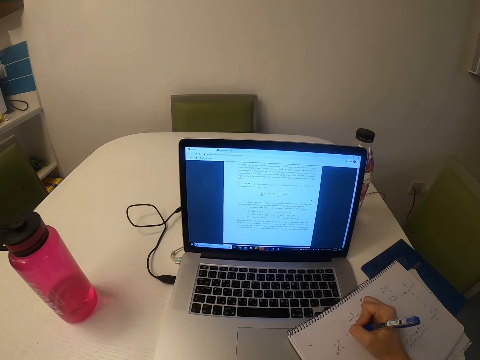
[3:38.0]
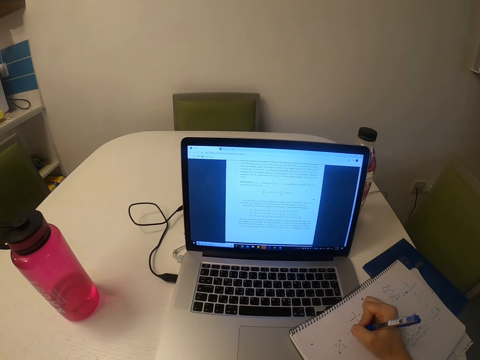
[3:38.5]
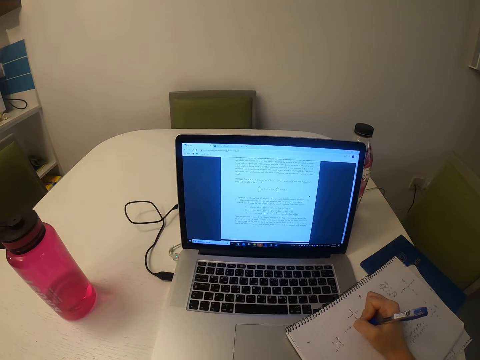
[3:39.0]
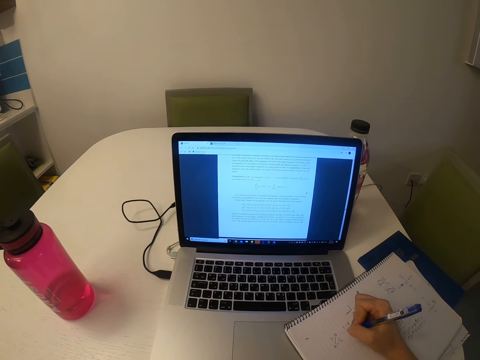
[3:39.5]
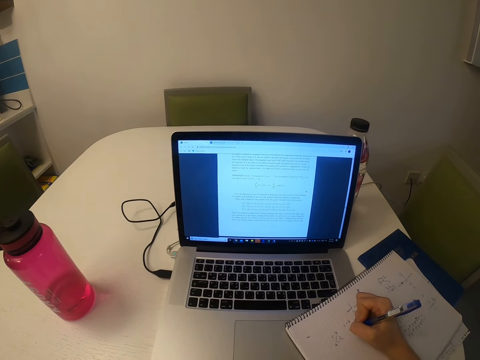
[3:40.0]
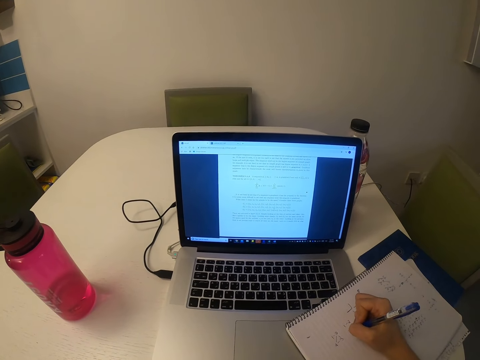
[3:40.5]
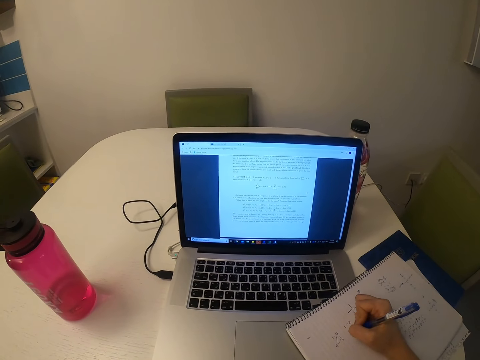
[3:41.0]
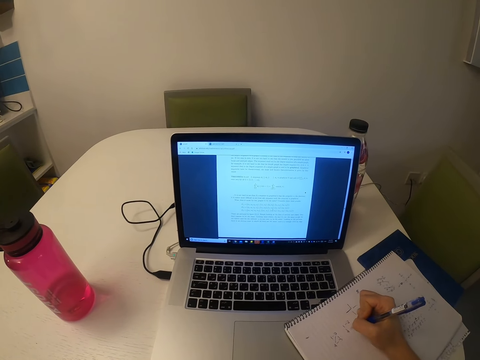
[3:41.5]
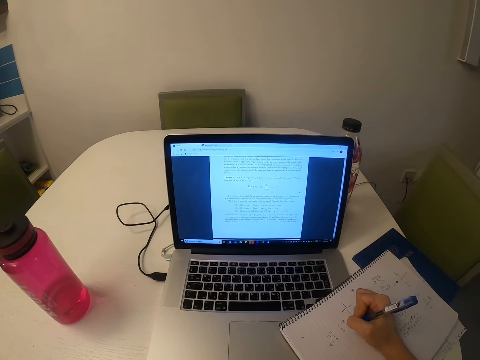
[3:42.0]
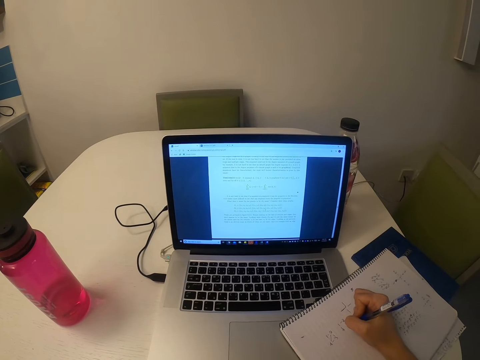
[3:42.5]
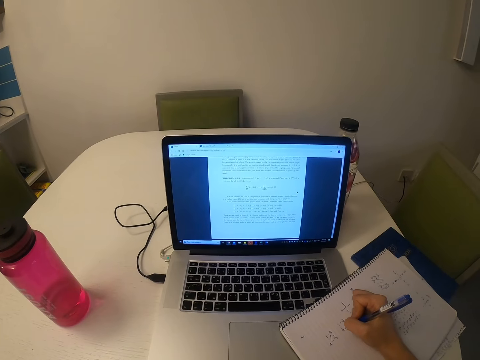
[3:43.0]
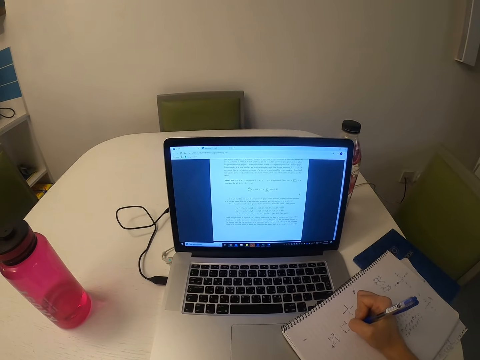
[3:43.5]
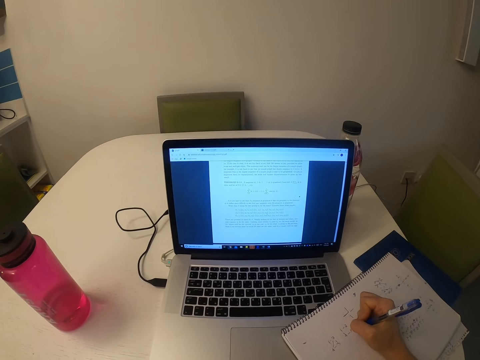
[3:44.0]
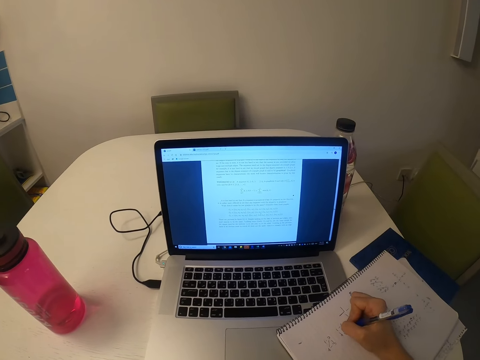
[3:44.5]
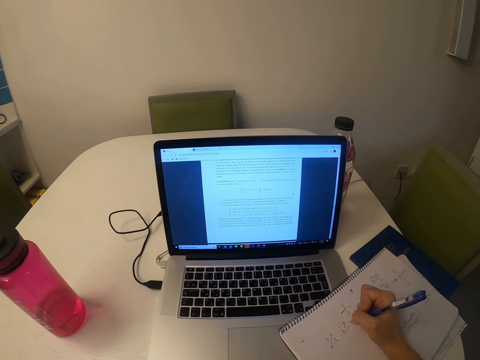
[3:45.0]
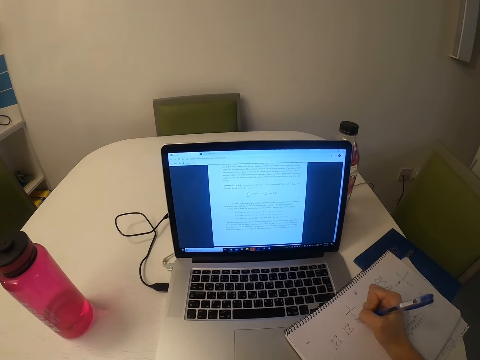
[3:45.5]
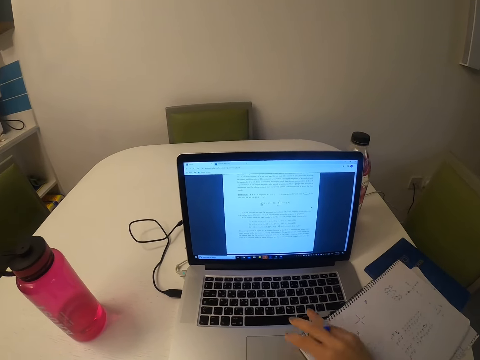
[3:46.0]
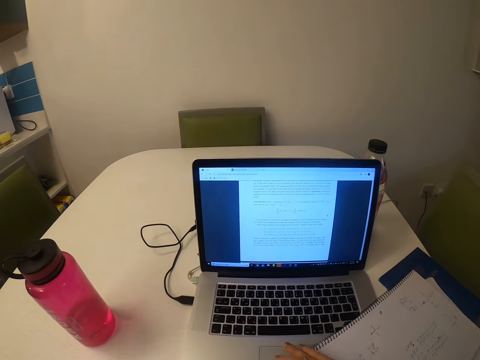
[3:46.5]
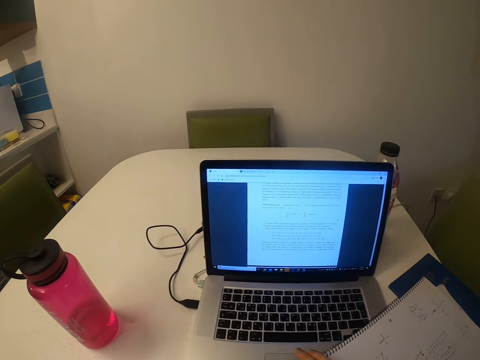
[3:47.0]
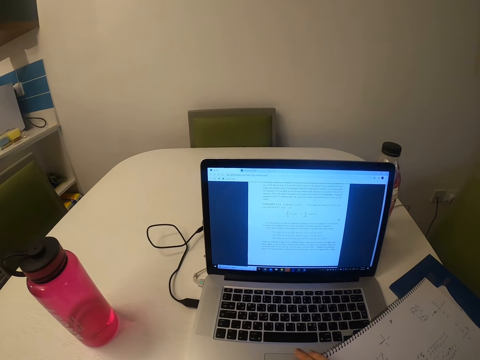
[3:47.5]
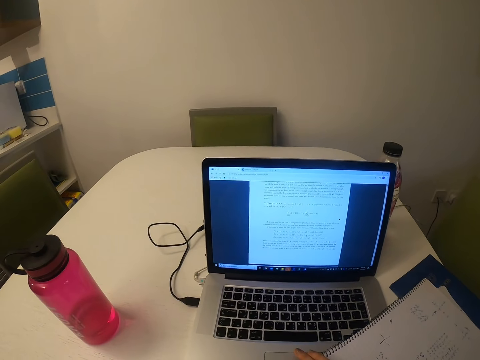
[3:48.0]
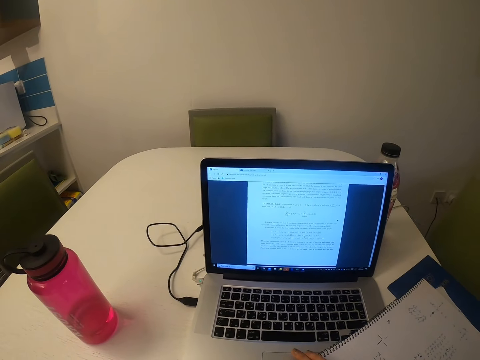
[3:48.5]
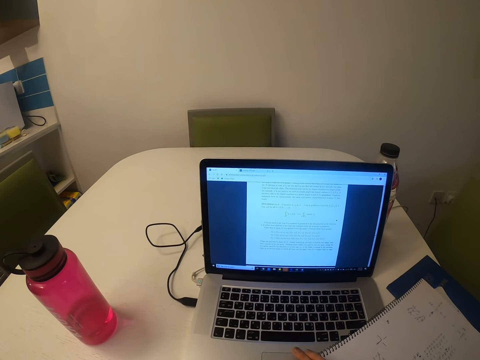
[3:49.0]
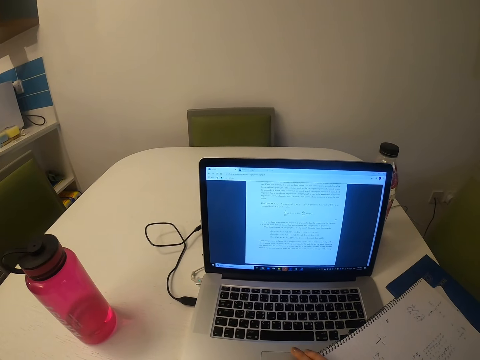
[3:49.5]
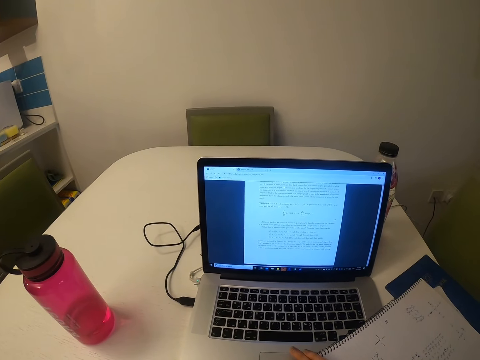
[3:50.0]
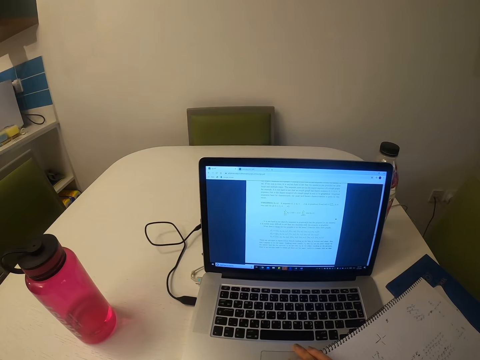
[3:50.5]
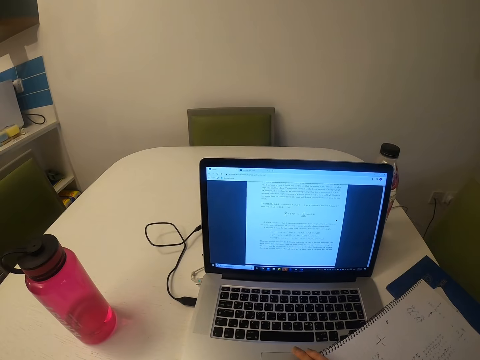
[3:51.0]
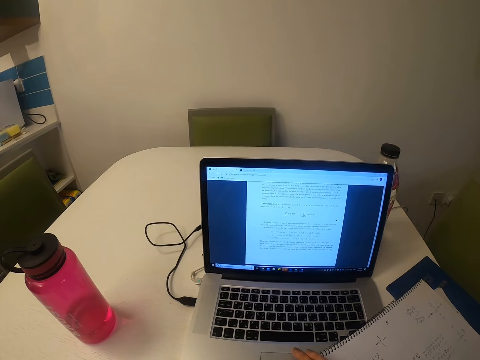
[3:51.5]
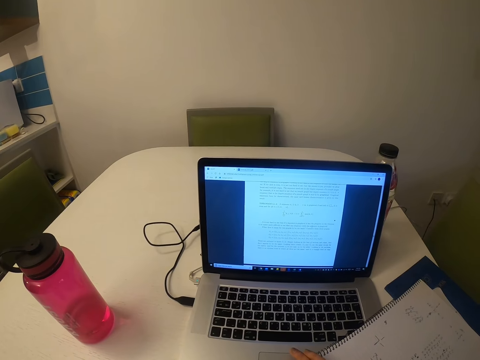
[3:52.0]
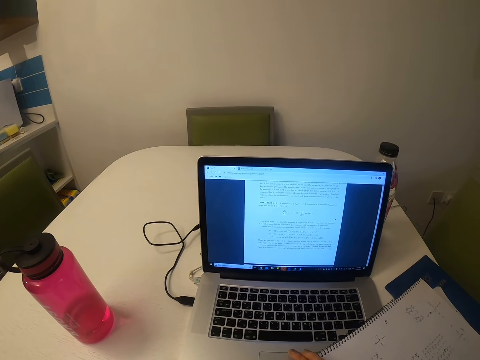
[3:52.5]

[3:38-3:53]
The camera wearer operates the laptop.

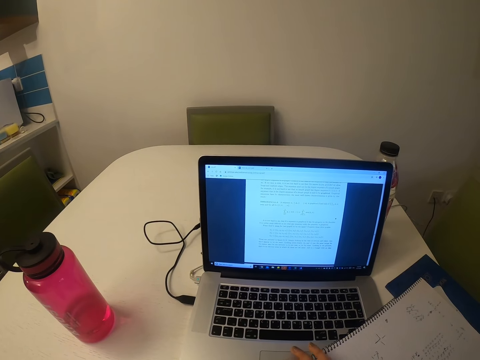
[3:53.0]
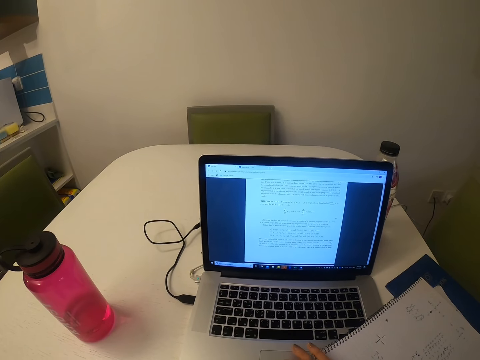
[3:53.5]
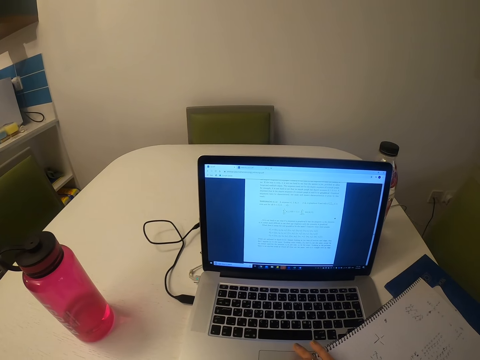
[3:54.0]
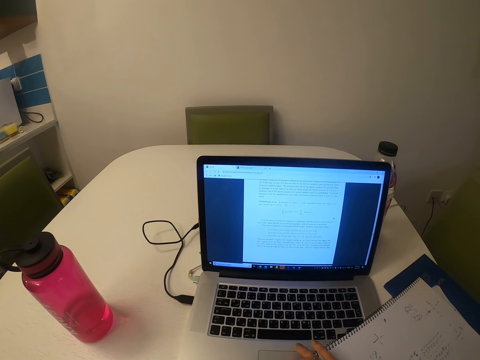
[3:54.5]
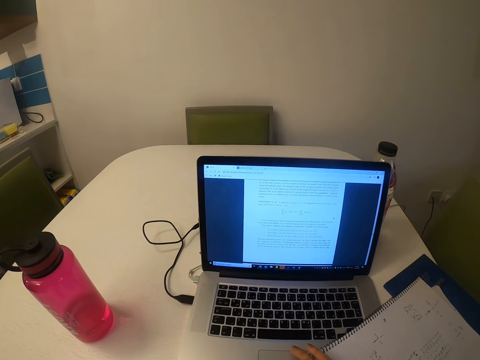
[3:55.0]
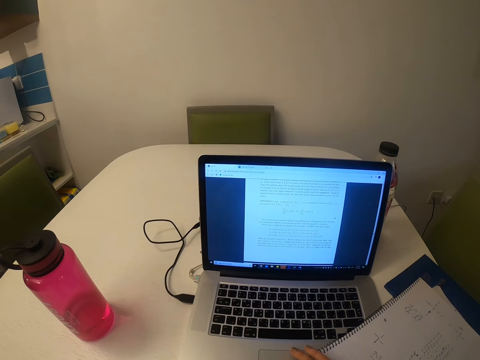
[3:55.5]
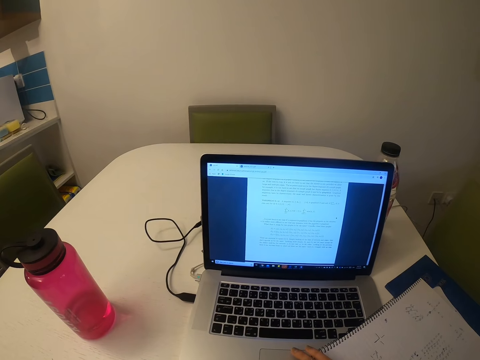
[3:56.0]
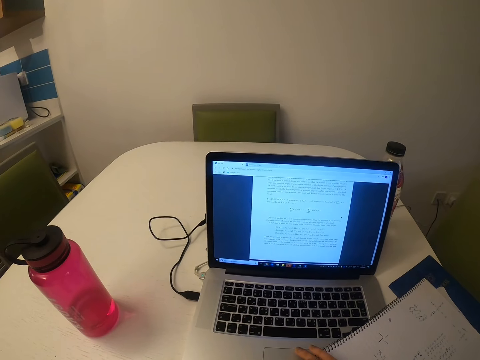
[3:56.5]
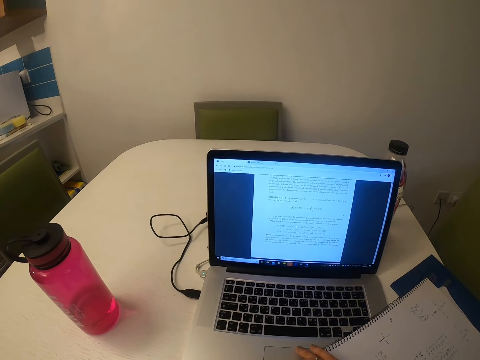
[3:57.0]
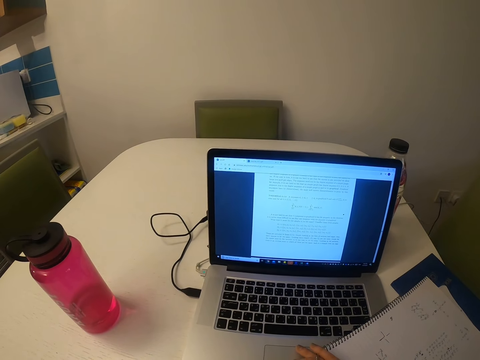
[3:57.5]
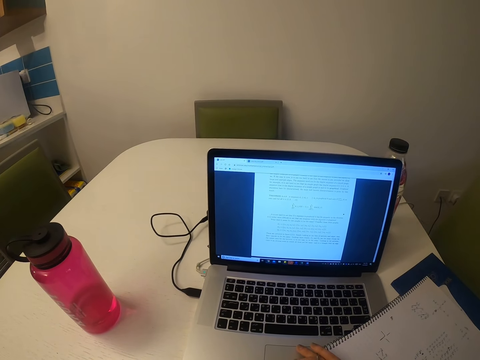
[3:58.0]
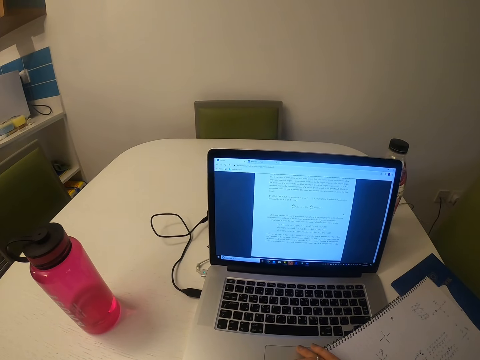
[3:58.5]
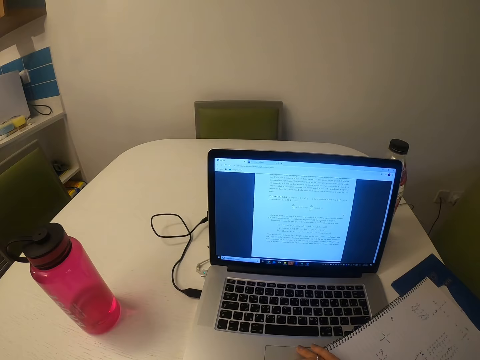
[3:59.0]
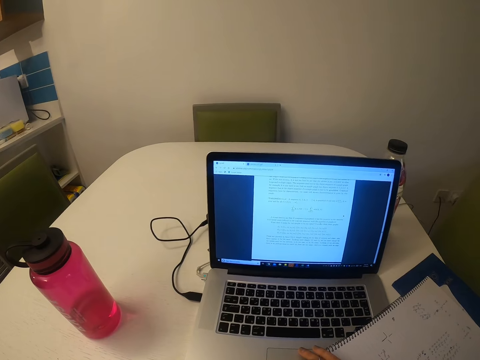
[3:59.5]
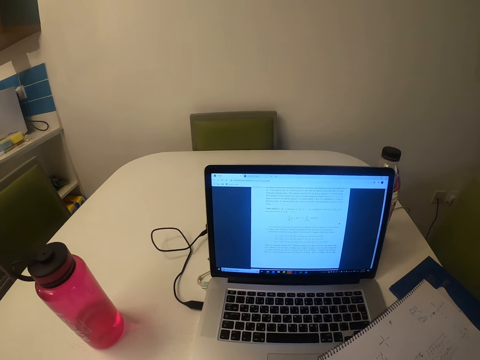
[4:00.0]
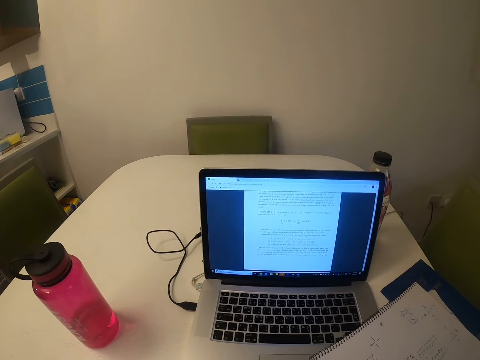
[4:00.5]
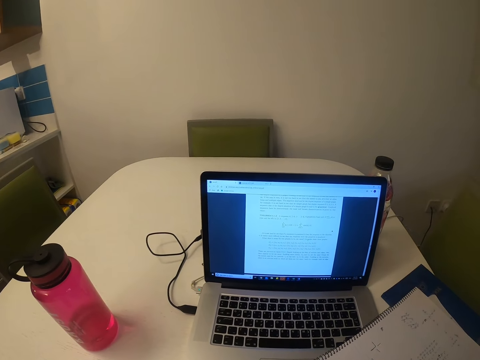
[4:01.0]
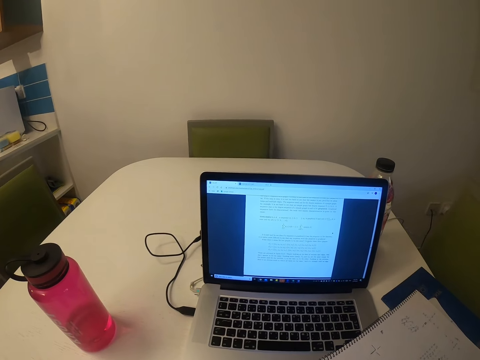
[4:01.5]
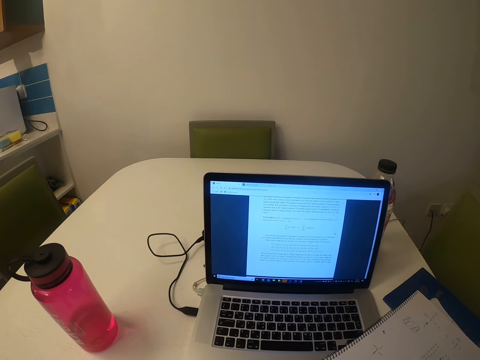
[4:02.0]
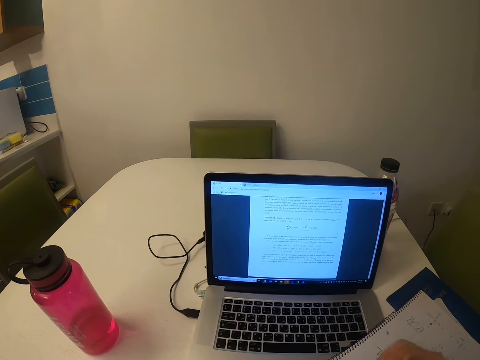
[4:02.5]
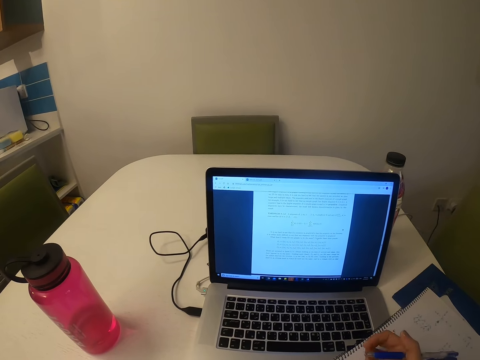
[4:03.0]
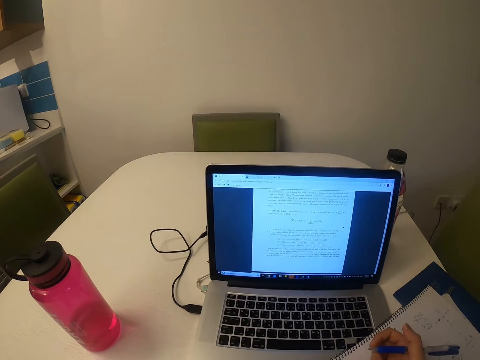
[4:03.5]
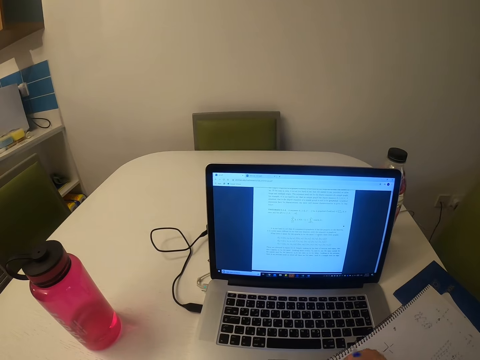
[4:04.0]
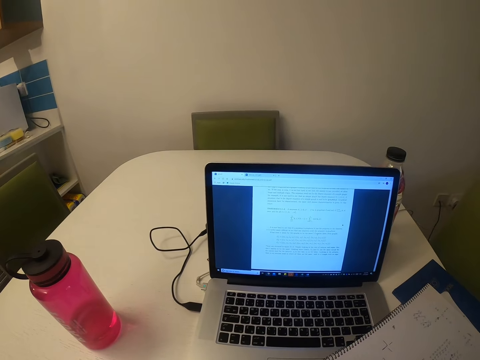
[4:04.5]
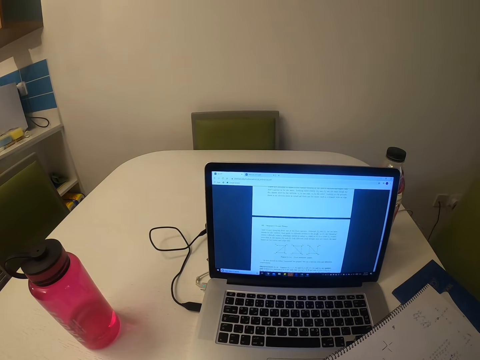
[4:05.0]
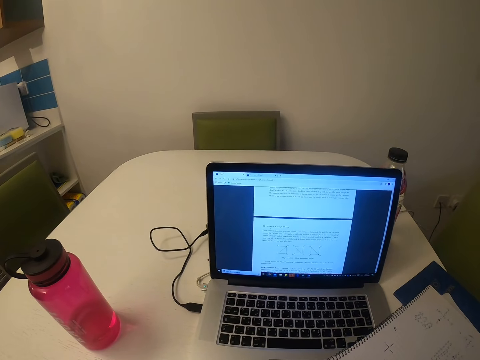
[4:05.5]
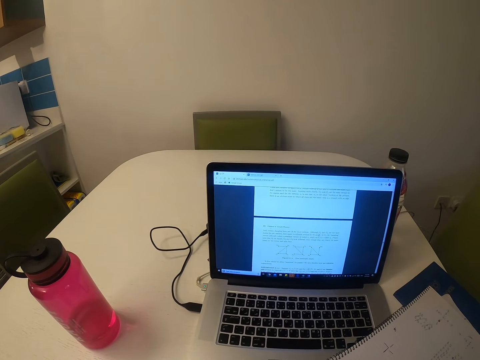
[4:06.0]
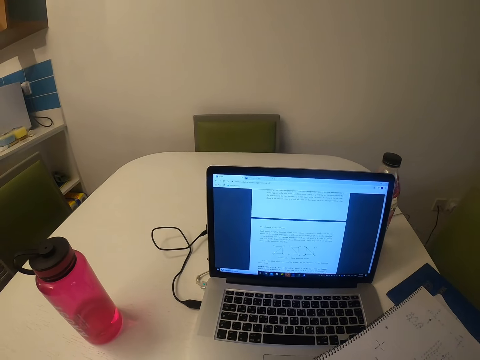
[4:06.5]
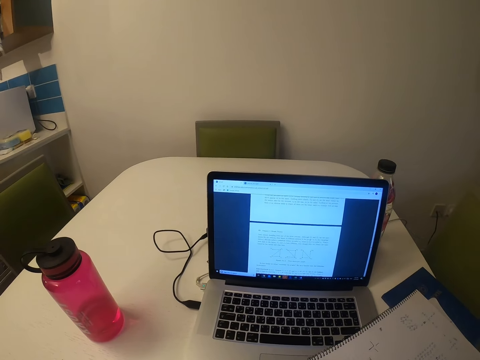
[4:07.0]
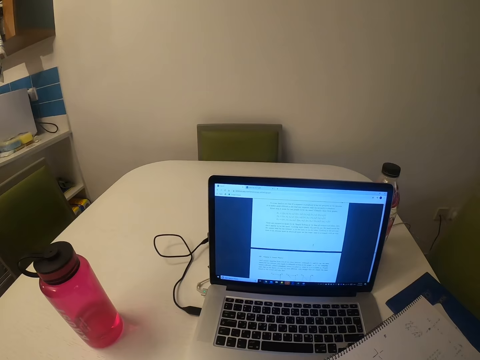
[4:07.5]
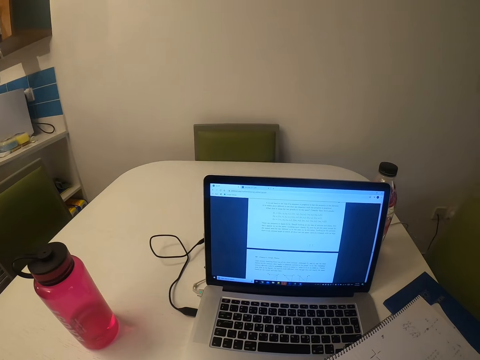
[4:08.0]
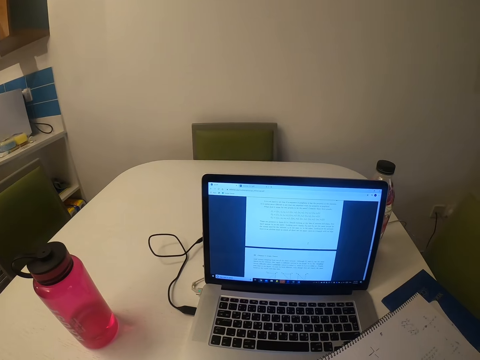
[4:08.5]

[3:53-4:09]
The camera wearer moves a hand.
